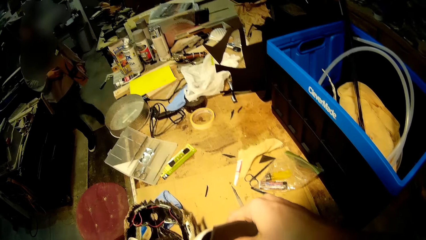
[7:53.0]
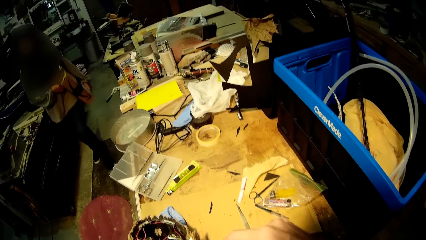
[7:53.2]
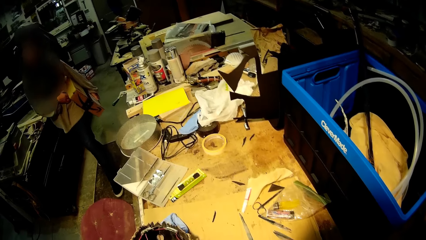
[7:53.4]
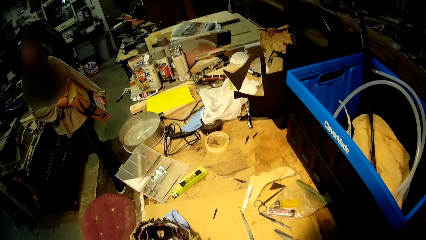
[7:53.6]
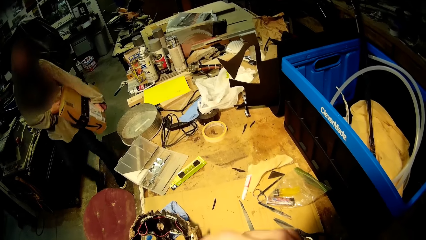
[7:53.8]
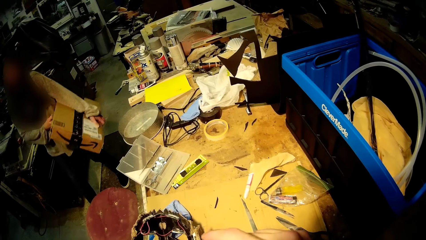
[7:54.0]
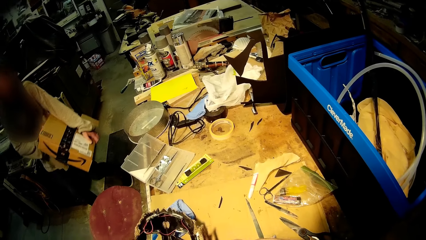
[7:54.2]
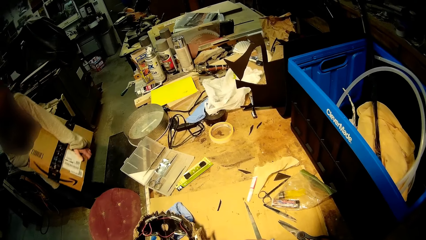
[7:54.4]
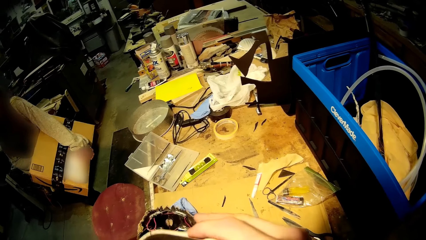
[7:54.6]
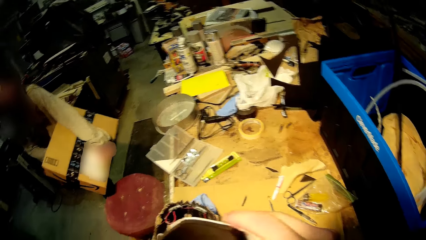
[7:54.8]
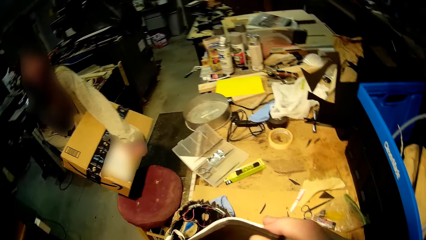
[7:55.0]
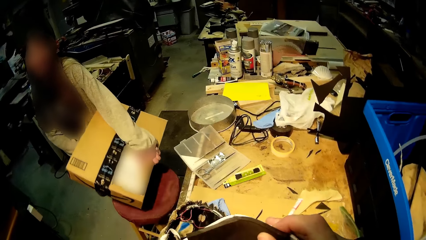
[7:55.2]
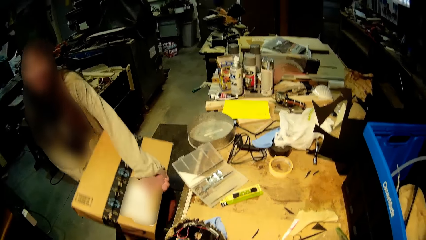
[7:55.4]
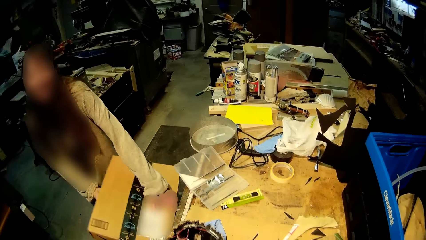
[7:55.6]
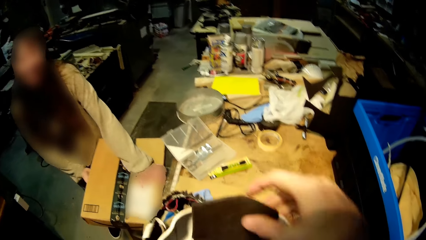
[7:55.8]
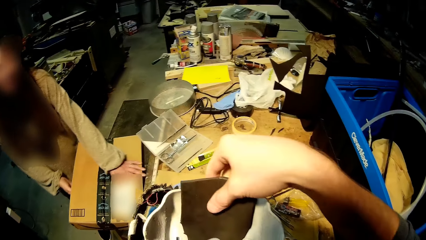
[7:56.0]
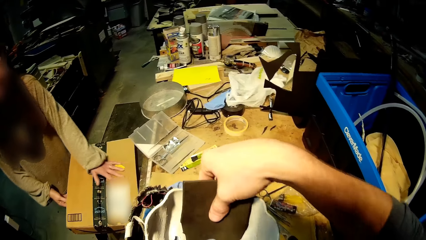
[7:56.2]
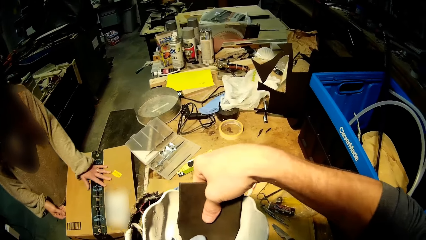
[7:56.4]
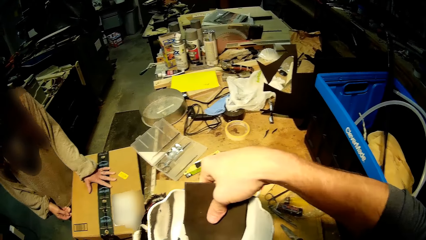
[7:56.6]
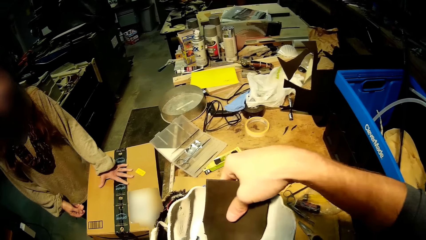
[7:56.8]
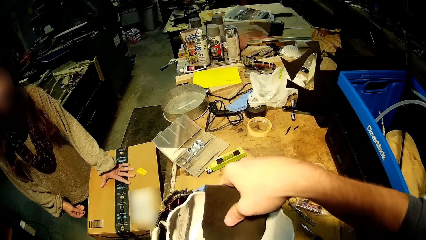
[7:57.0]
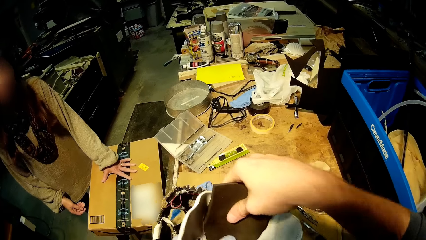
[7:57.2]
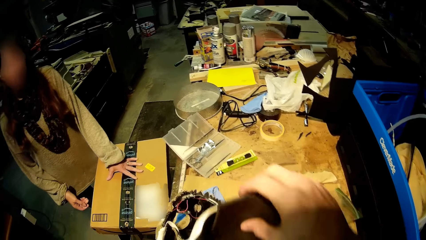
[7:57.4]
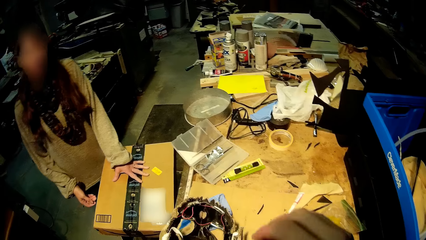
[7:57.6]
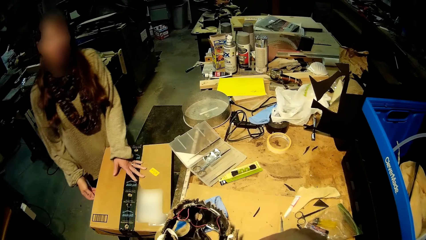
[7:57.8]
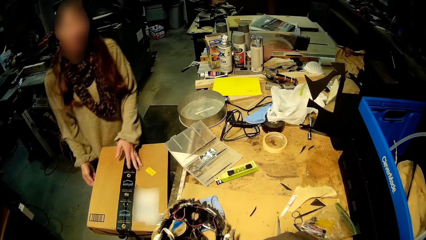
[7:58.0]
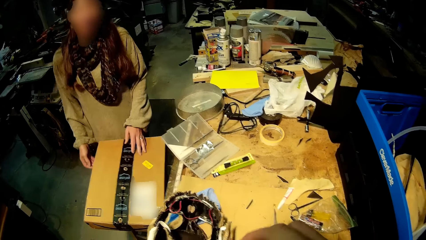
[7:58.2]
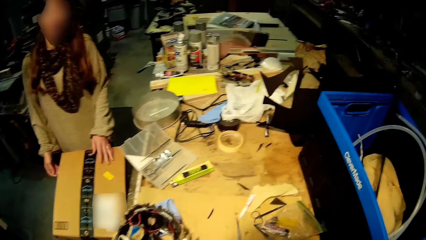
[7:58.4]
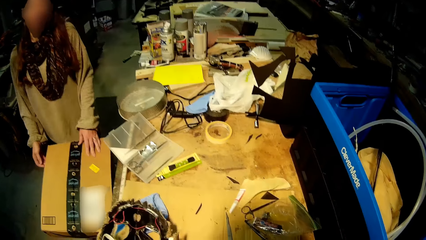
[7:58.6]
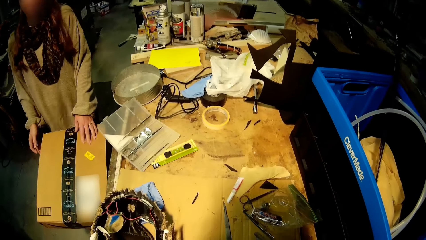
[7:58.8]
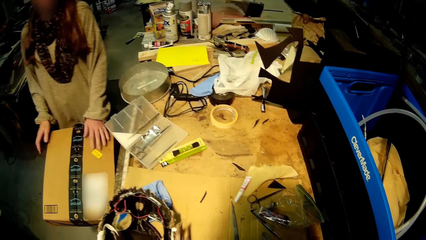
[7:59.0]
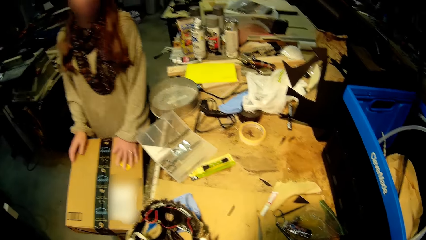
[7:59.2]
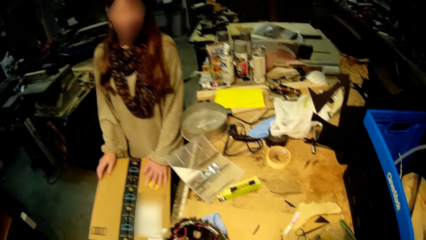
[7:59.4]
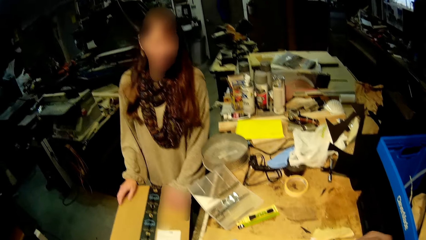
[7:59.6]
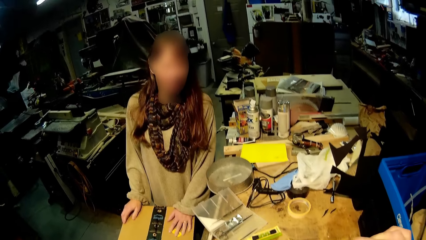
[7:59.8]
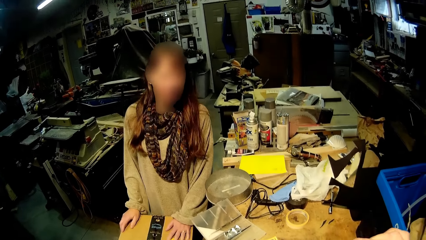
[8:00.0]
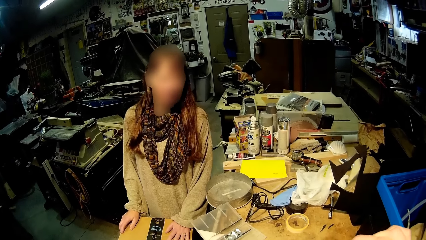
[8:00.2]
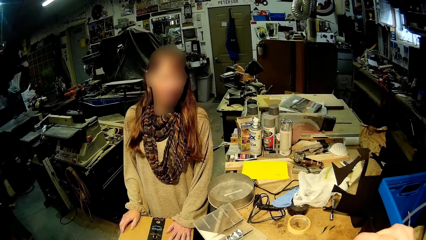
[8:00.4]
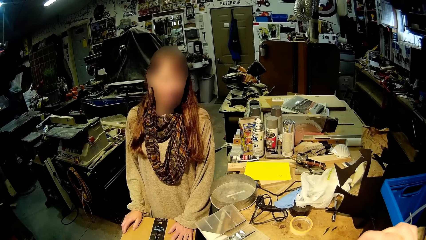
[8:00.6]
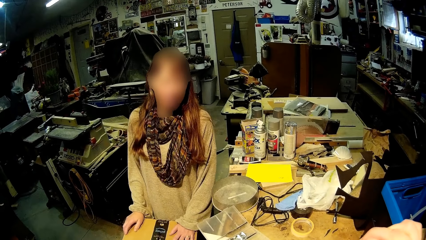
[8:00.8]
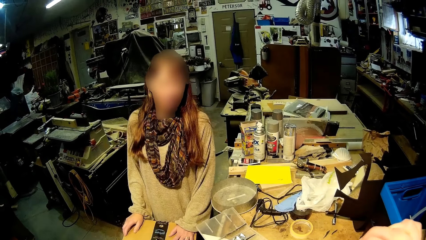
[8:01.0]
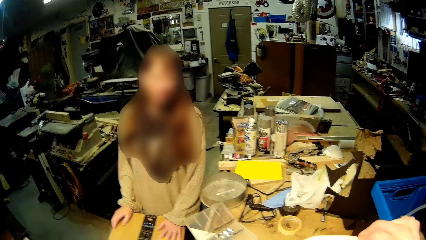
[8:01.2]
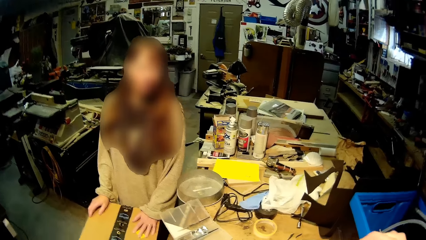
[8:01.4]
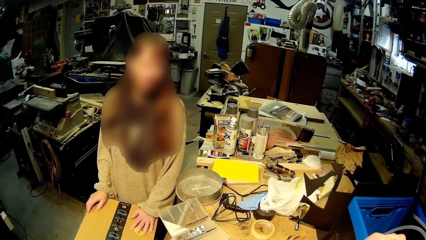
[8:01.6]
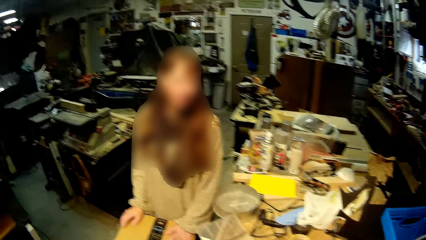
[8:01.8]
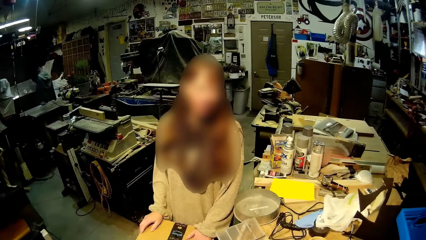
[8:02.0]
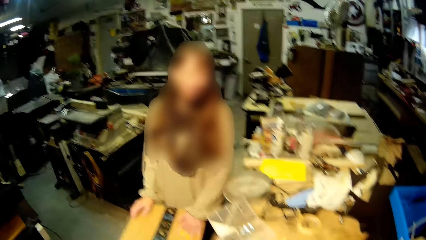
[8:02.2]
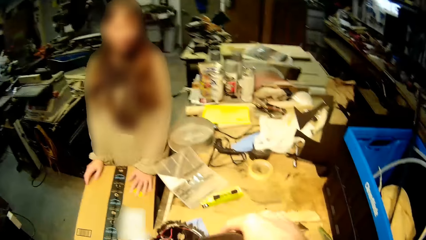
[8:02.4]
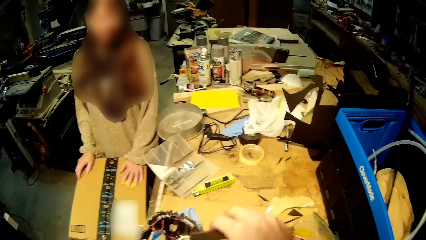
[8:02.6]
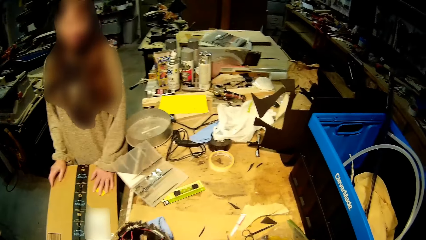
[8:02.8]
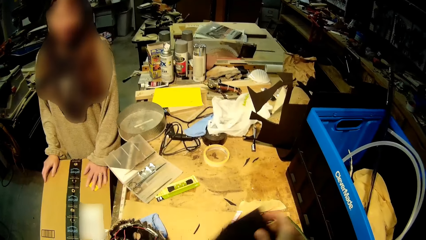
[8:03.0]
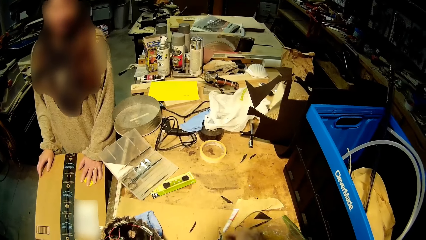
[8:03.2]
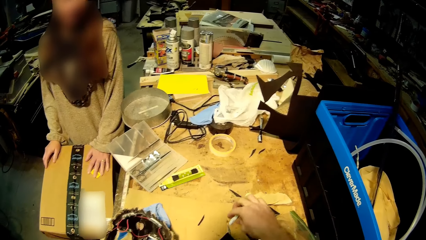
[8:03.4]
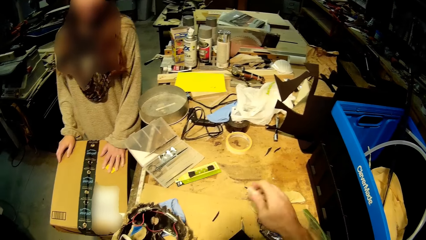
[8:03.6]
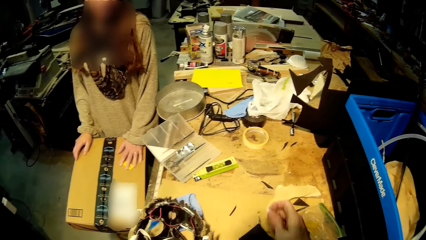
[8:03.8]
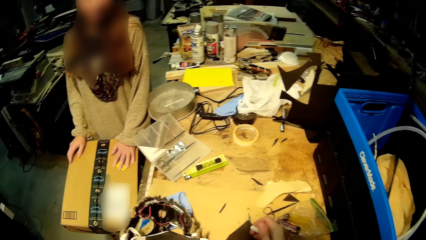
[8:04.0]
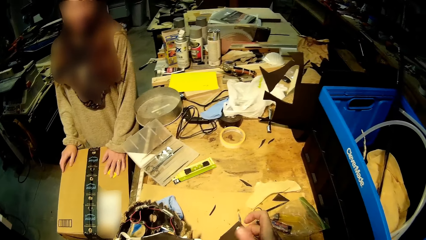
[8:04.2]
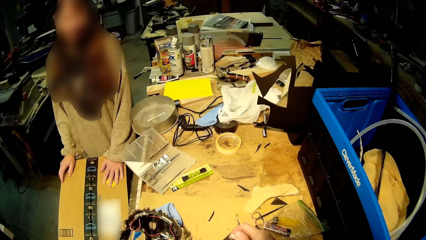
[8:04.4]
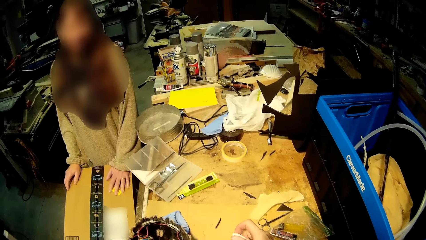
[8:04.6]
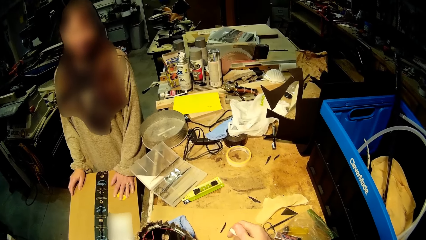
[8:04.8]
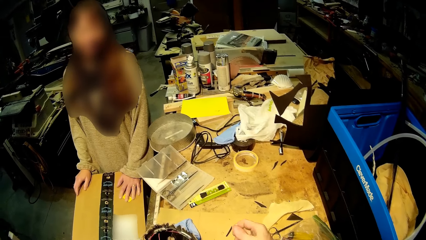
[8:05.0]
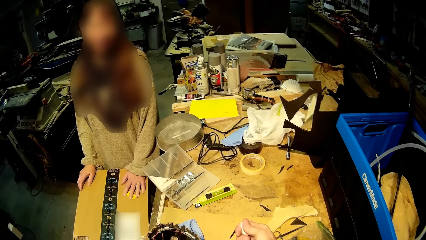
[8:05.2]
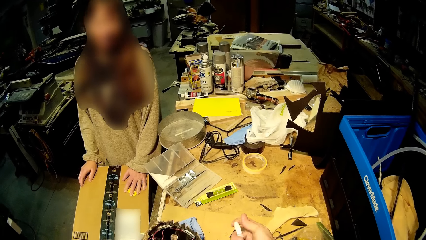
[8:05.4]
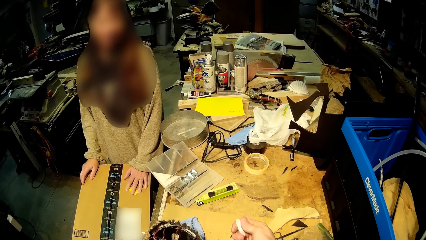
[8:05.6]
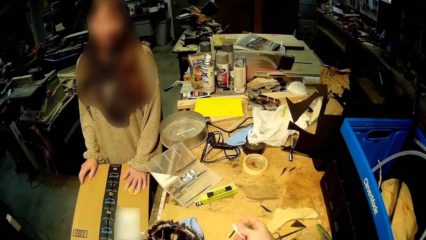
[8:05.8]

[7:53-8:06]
The woman places a package on a stool beside the table in front of the camera wearer. The camera wearer drops the black cardboard cut-out on the table. He picks the glue from the table with his right hand and opens the glue with his right hand.

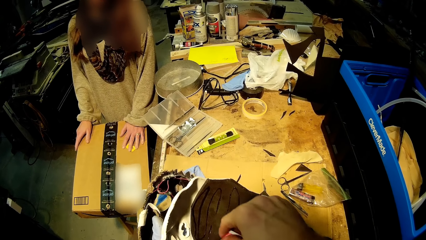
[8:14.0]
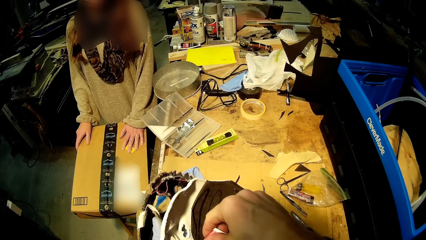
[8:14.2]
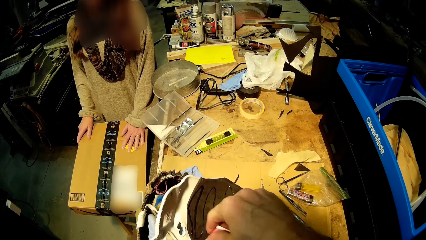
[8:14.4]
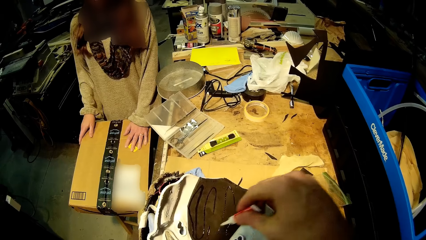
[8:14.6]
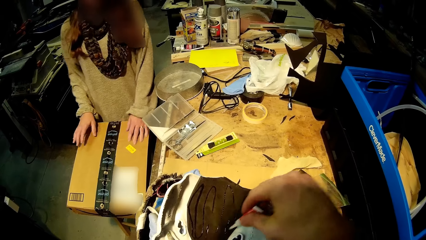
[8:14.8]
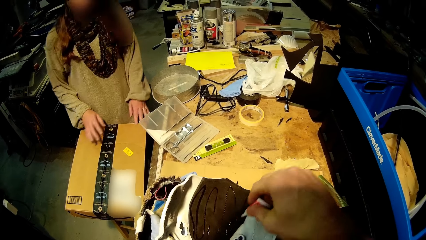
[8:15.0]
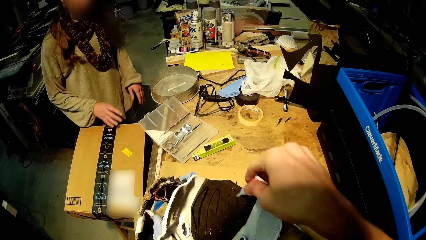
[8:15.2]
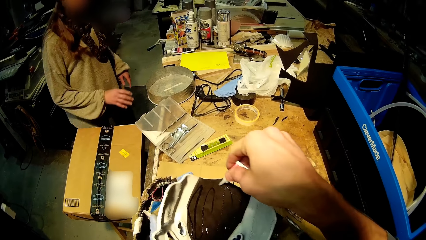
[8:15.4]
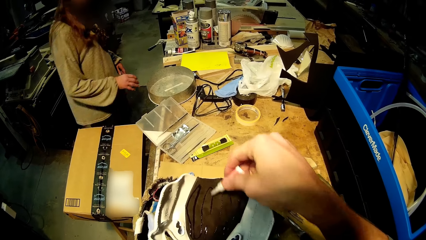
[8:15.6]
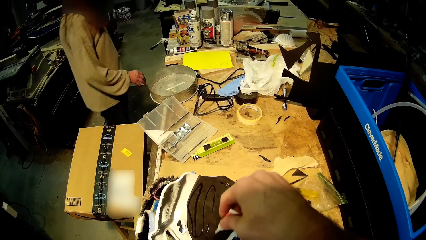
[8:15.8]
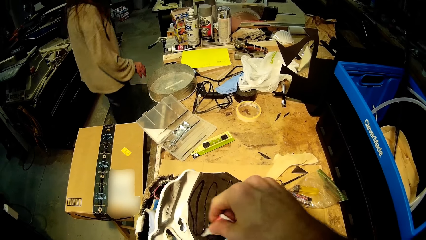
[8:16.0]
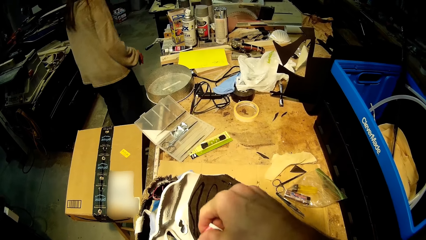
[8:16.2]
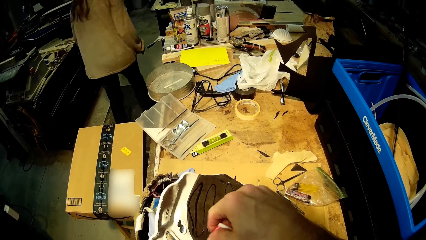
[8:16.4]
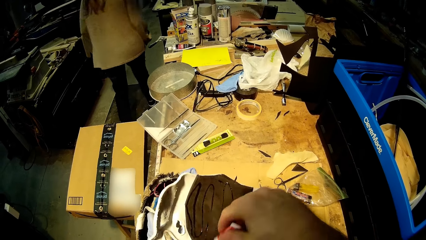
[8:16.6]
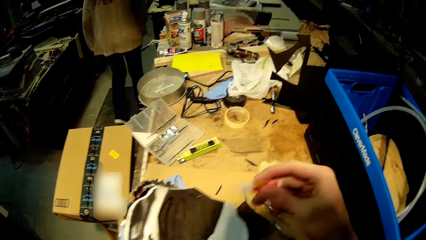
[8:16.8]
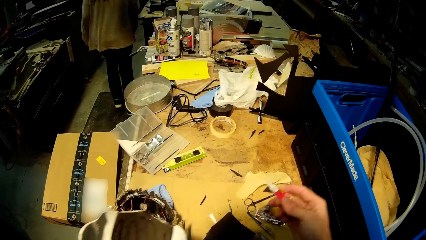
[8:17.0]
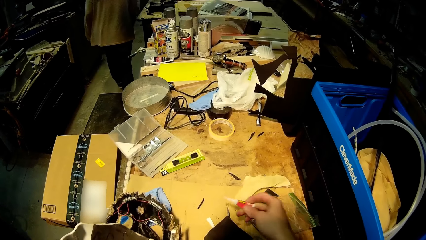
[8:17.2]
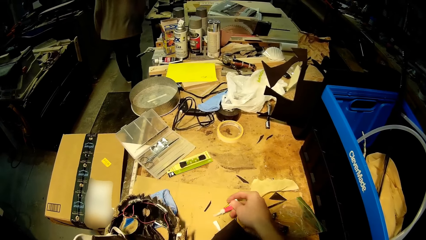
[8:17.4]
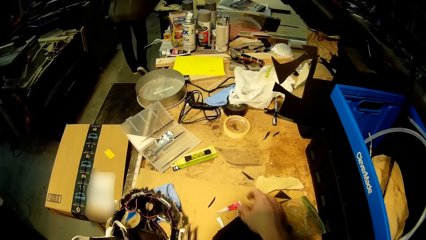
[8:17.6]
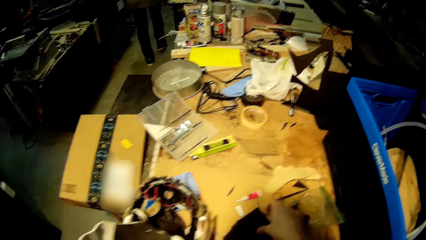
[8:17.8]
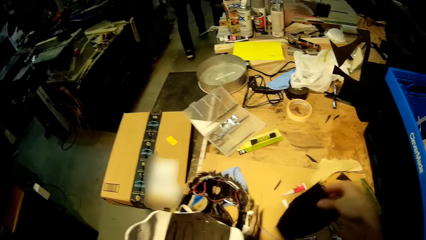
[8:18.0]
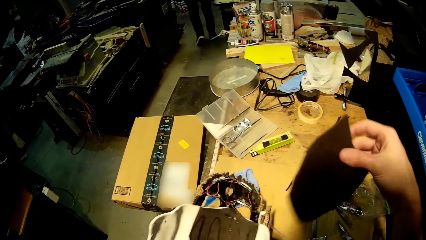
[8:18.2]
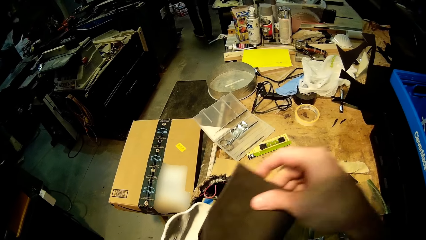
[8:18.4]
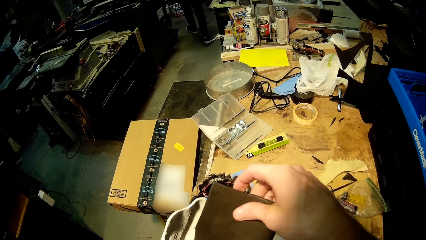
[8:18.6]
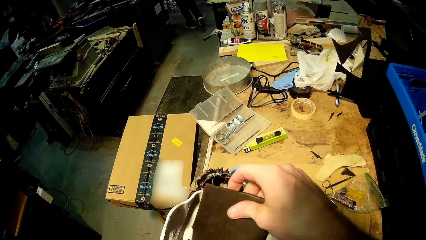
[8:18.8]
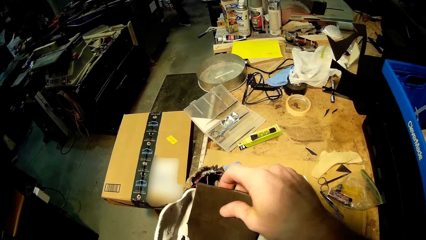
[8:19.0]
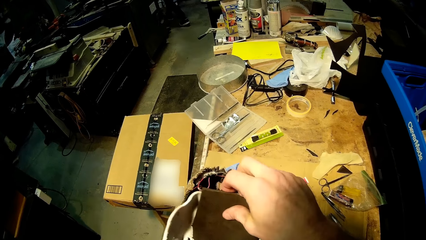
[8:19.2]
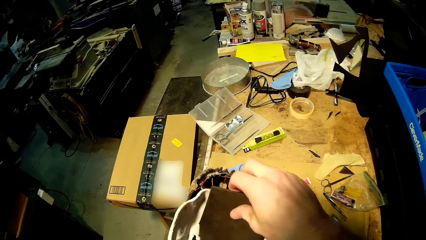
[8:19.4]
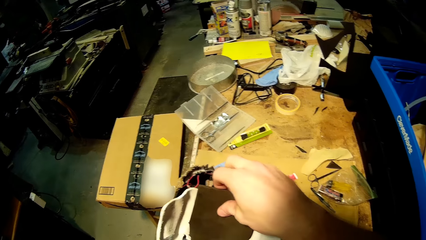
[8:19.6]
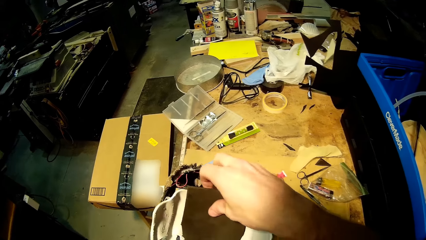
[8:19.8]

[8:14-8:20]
The woman walks away from the camera wearer. The camera wearer places the glue on the table with his right hand. He picks the black cardboard cut-out from the table with his right hand. He attaches the black cardboard cut-out to the human skull mask in his left hand.
